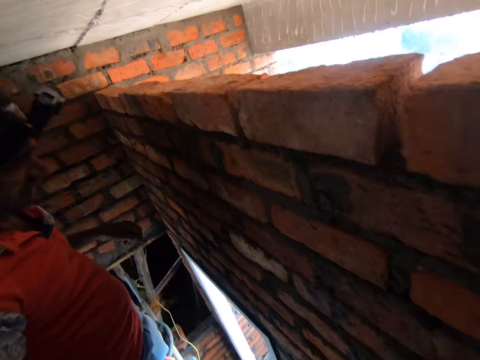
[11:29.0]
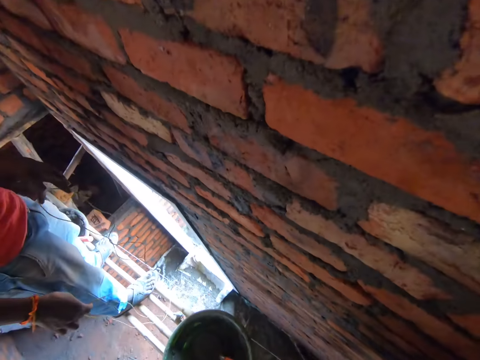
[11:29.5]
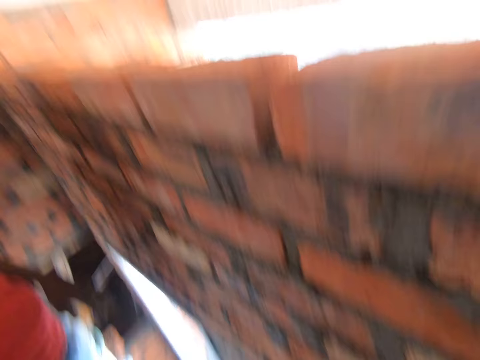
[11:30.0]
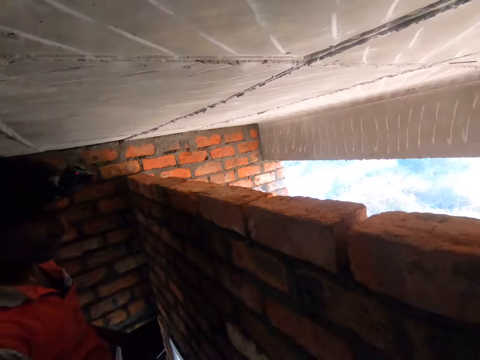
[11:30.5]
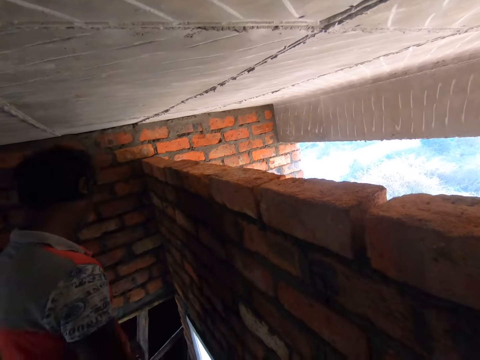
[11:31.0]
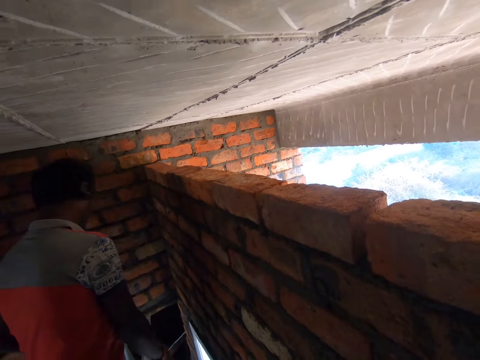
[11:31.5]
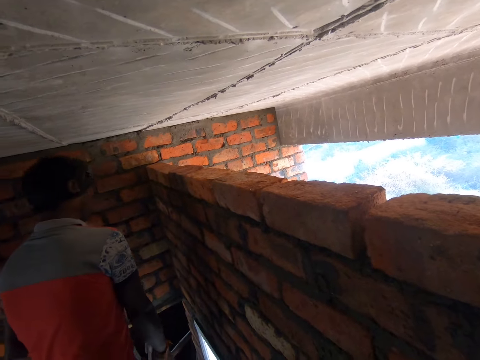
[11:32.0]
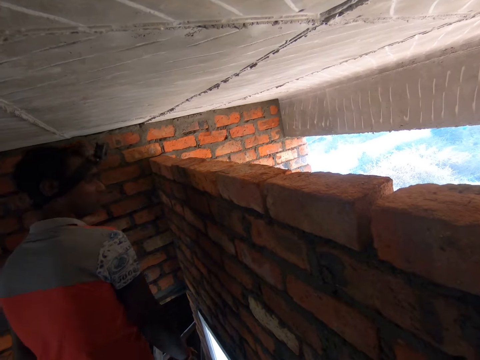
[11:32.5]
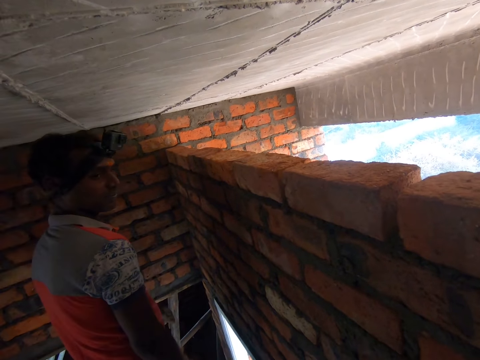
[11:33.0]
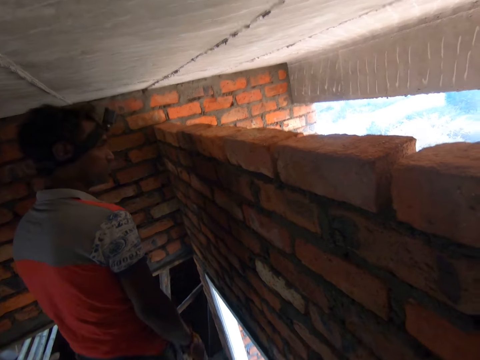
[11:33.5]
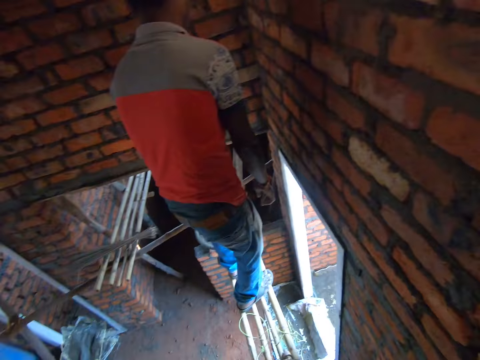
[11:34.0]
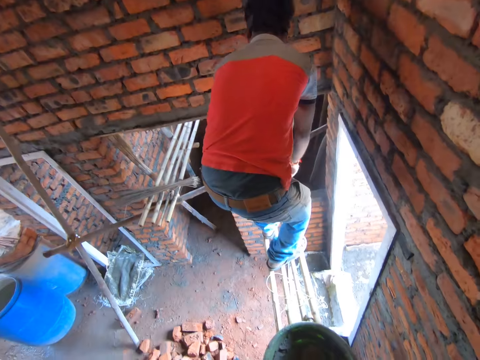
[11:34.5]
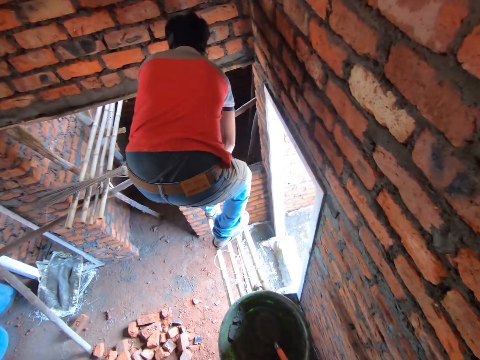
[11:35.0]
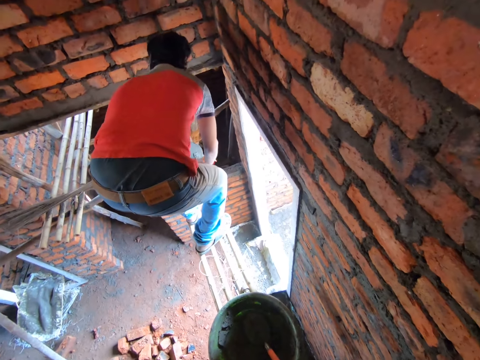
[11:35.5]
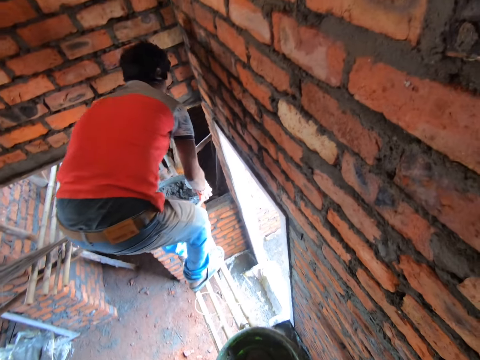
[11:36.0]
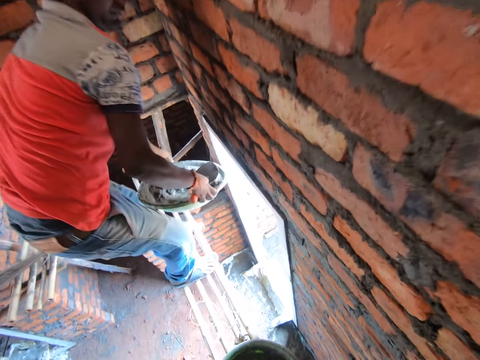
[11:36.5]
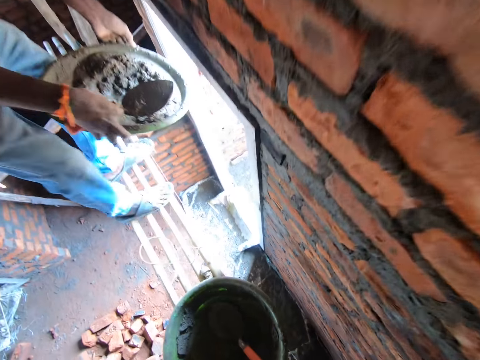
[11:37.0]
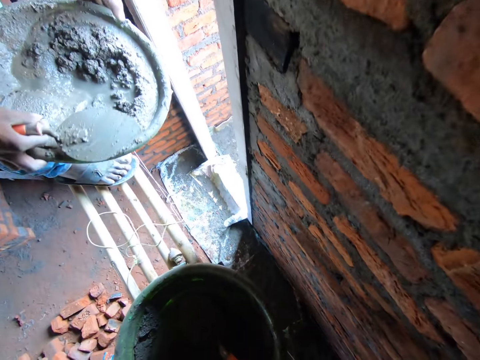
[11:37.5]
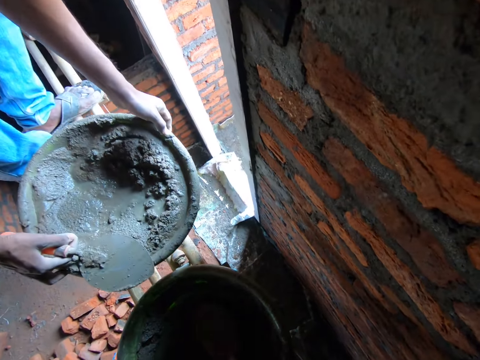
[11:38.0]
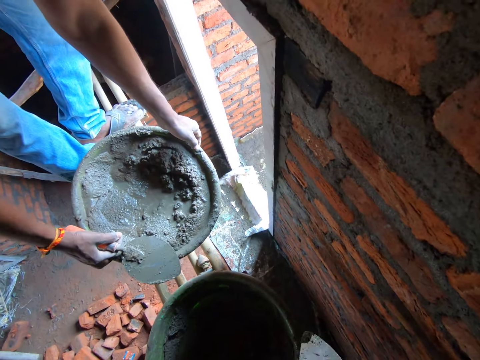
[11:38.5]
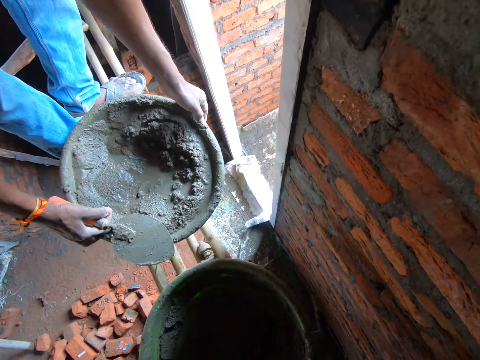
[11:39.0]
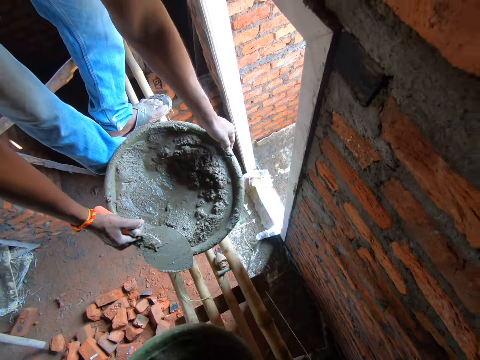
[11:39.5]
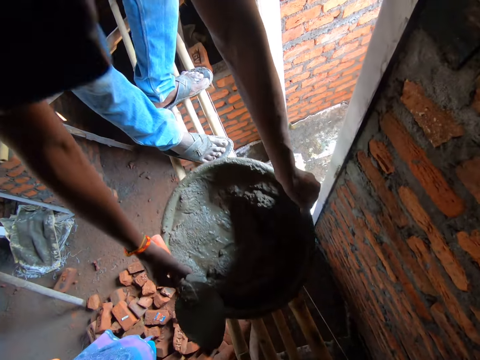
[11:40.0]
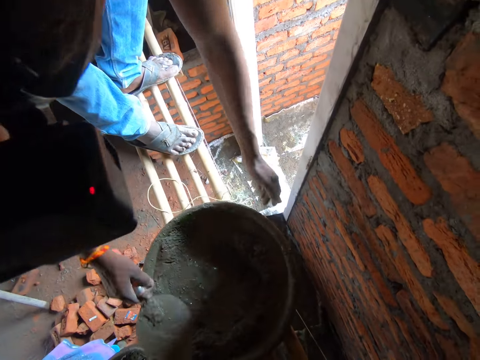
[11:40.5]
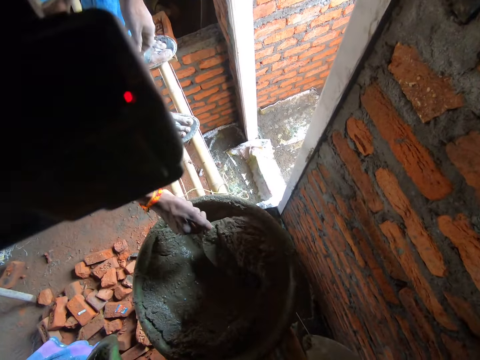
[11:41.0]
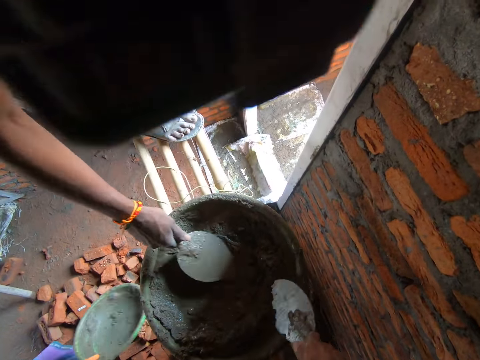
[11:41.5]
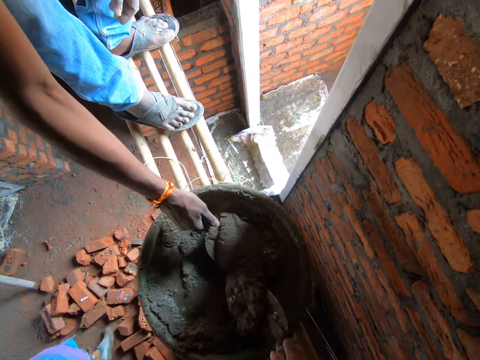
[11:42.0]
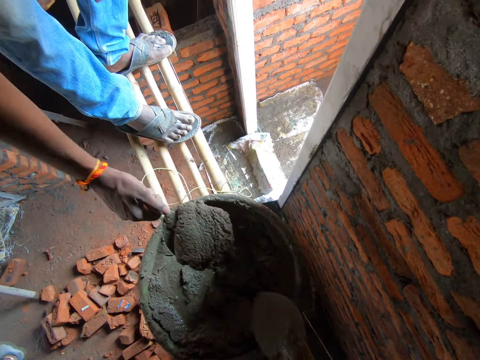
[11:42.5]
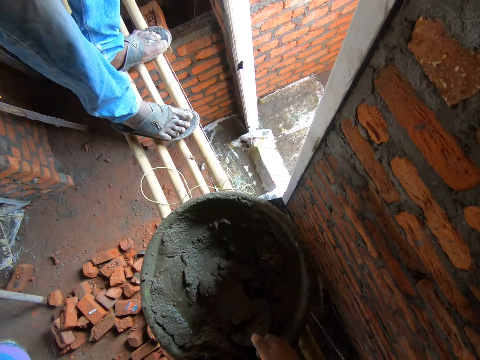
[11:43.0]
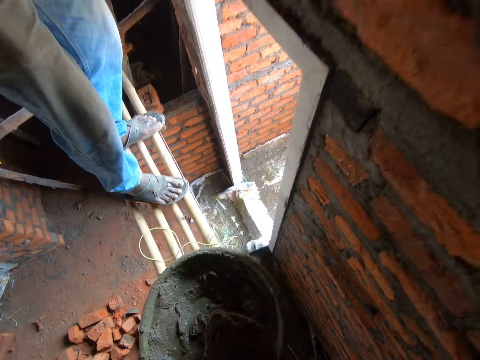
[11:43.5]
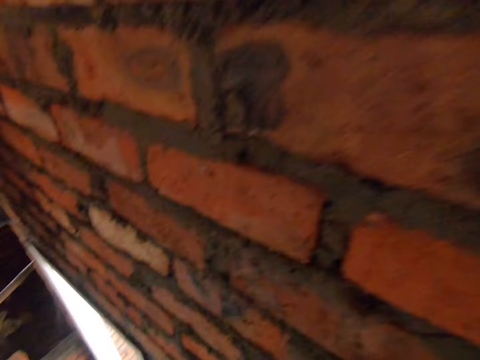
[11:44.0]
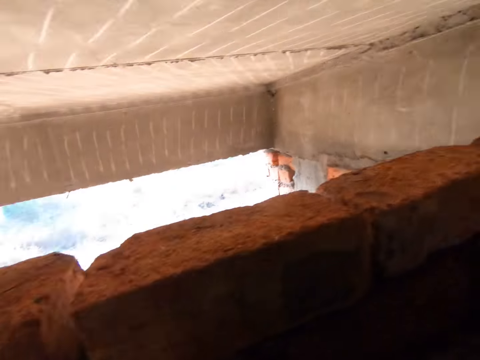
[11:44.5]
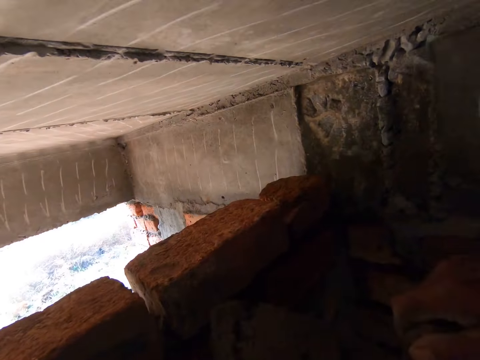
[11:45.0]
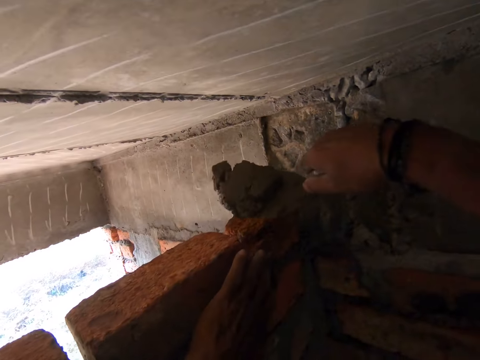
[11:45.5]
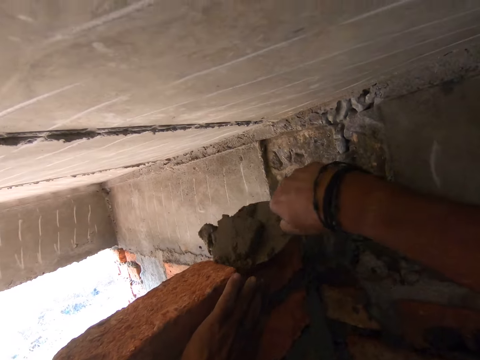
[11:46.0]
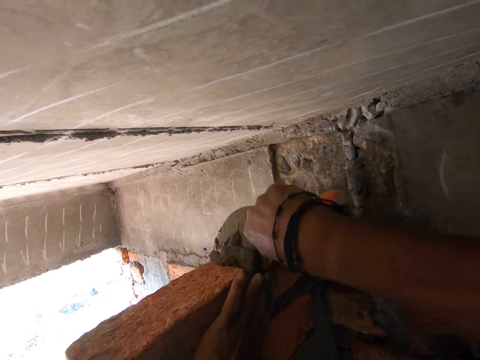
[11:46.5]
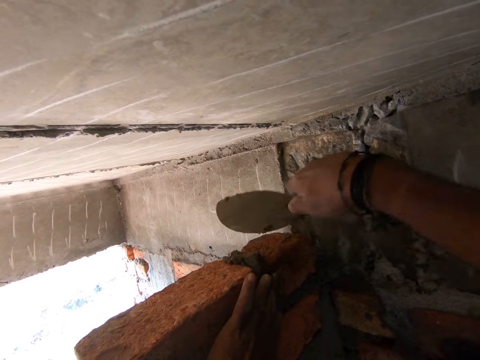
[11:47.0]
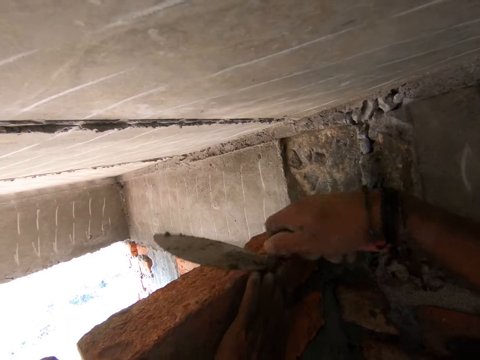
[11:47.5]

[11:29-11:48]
The person drops the measurement rope. The camera wearer looks around. The person picks up a trowel and a tray of concrete mixer. The camera wearer removes the tray of concrete mixer. The person places the tray of concrete mixer down and scoops the concrete mixer. The camera wearer scoops the concrete mixer. They fix the concrete mixer between the building bricks with the trowel.

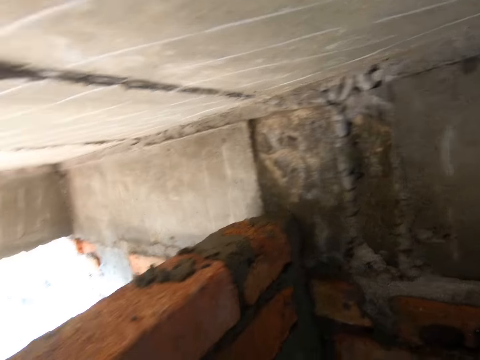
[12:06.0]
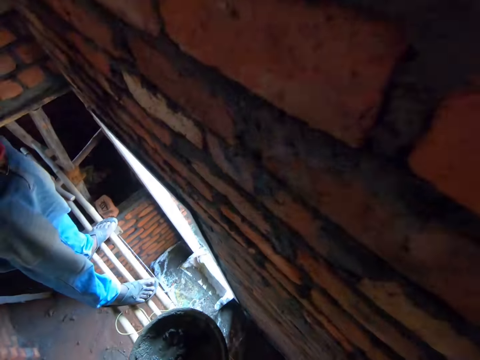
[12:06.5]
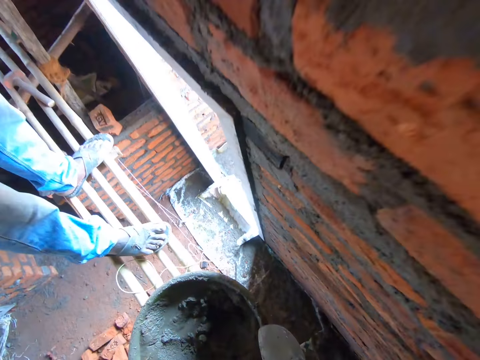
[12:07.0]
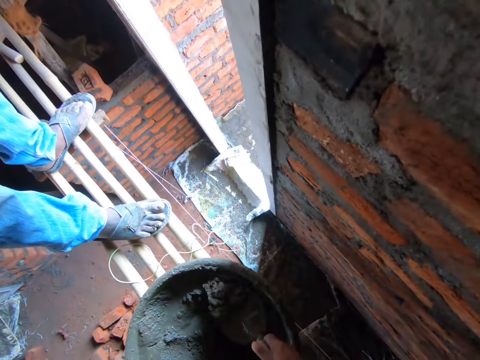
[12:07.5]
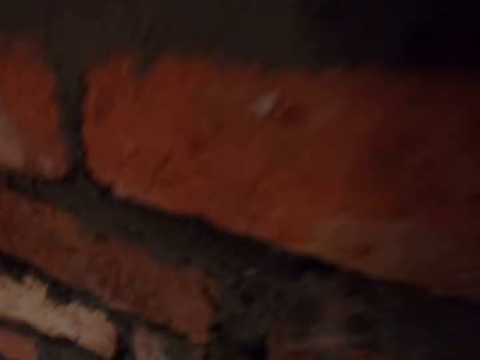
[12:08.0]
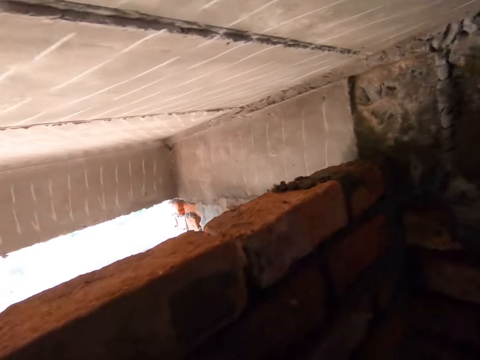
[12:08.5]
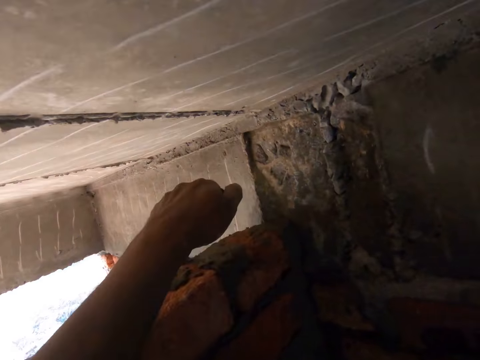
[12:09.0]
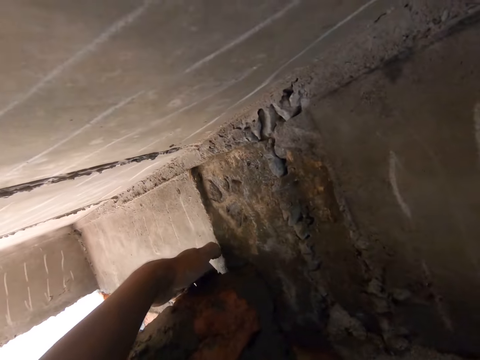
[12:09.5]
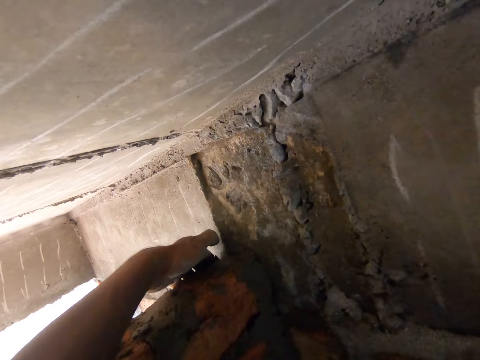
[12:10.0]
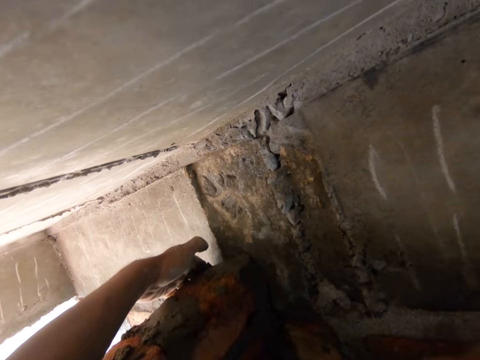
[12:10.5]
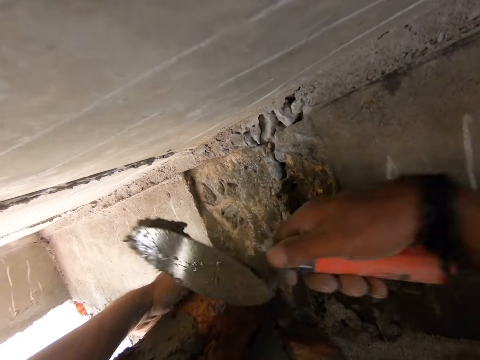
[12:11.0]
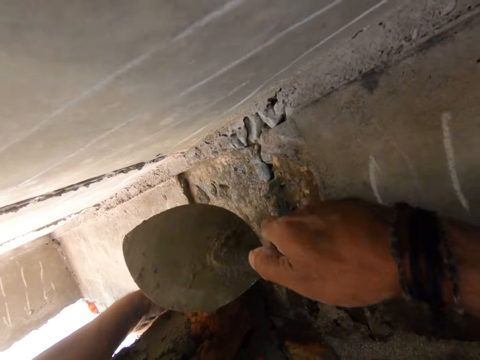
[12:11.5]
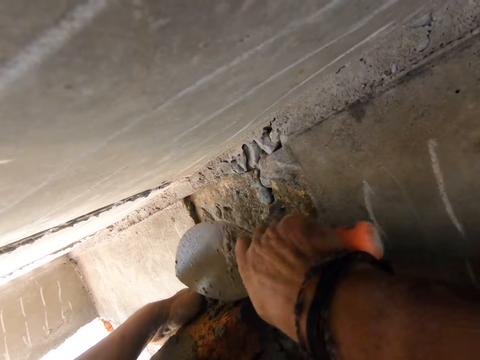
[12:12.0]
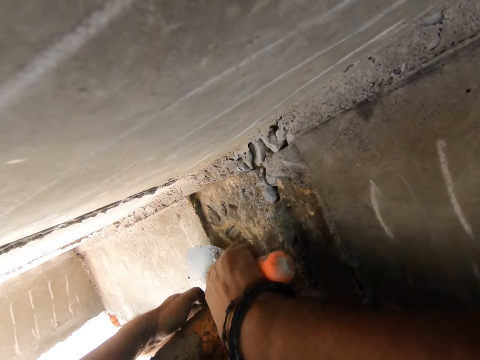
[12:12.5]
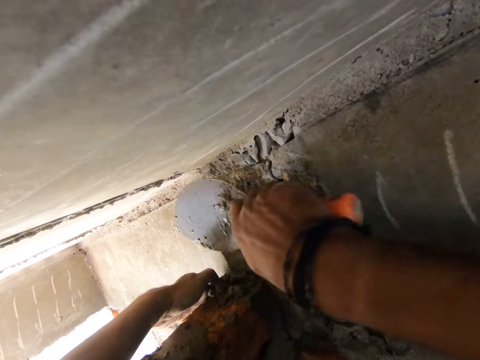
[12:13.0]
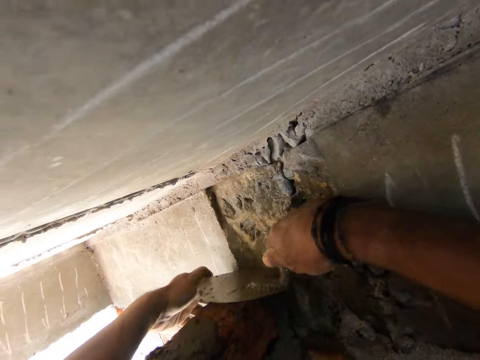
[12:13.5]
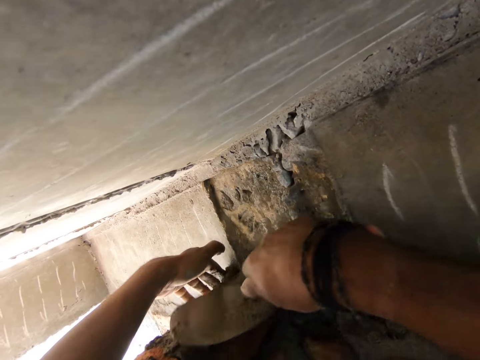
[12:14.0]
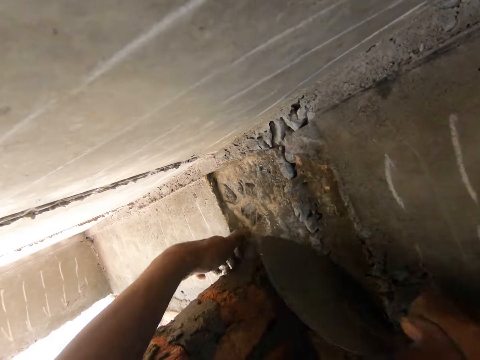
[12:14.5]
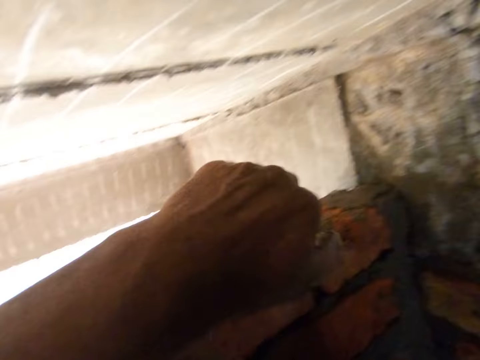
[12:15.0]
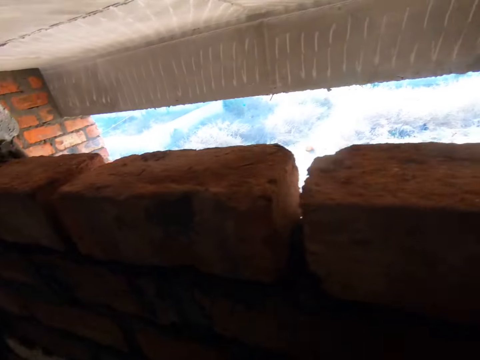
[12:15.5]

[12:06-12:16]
The camera wearer scoops concrete mixer. They fix the concrete mixer between the building bricks with the trowel.
